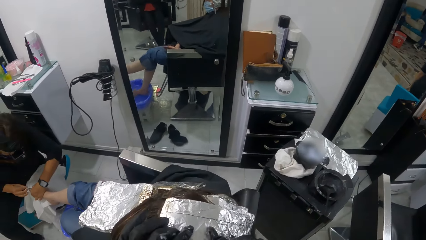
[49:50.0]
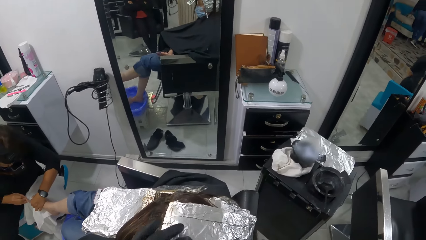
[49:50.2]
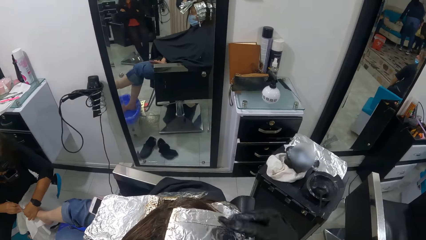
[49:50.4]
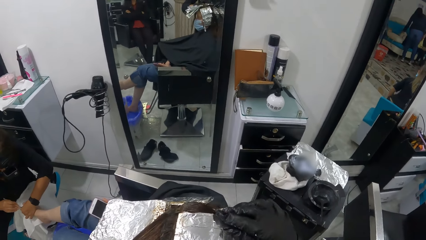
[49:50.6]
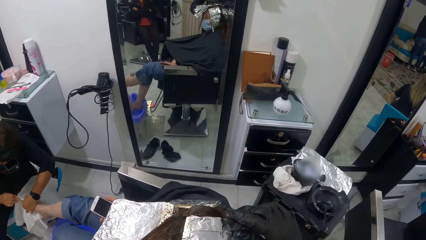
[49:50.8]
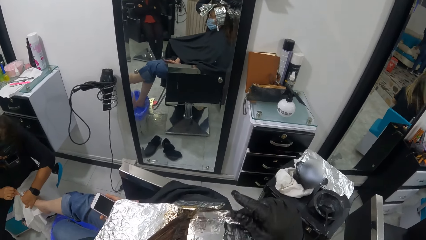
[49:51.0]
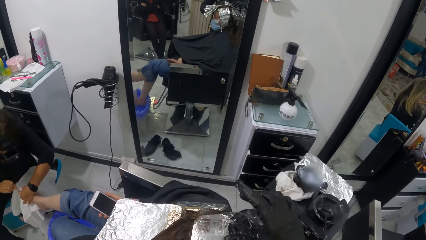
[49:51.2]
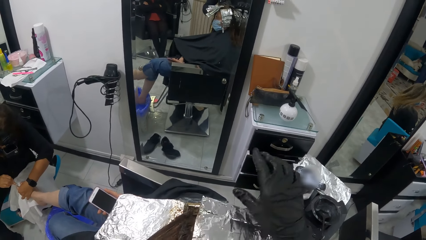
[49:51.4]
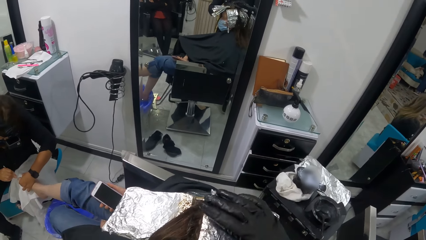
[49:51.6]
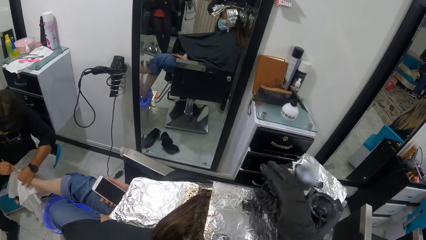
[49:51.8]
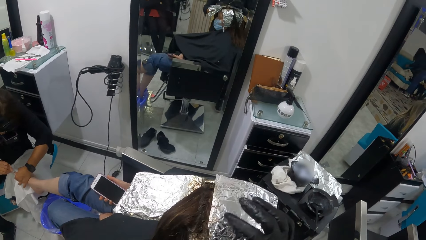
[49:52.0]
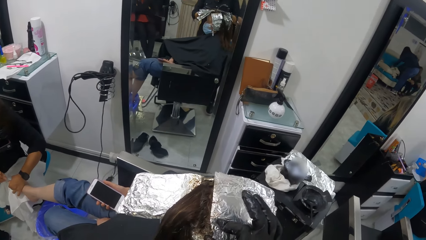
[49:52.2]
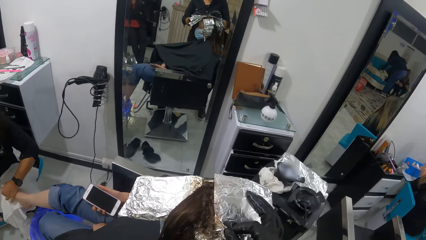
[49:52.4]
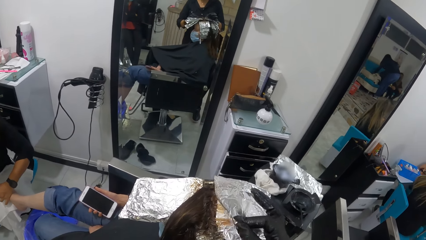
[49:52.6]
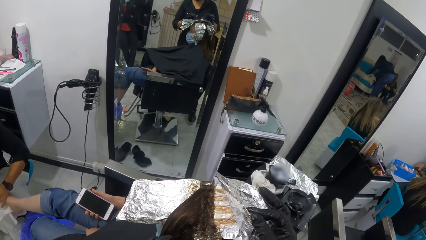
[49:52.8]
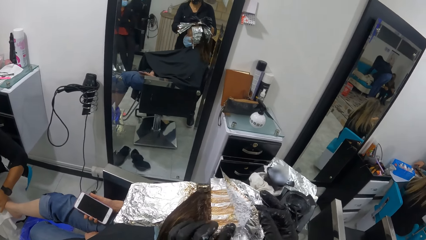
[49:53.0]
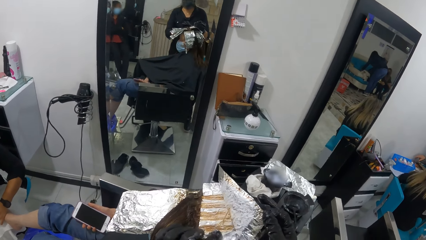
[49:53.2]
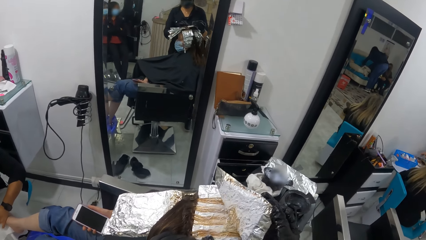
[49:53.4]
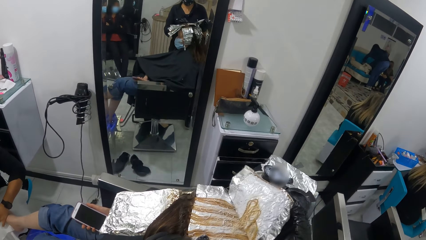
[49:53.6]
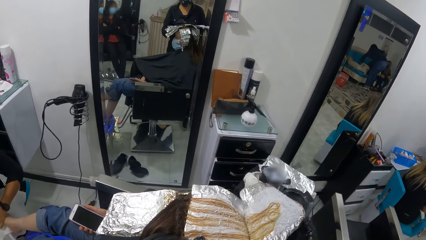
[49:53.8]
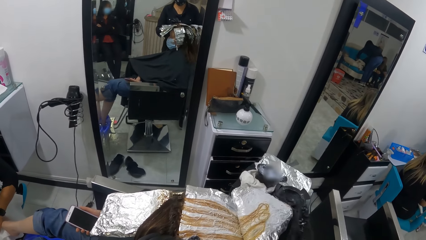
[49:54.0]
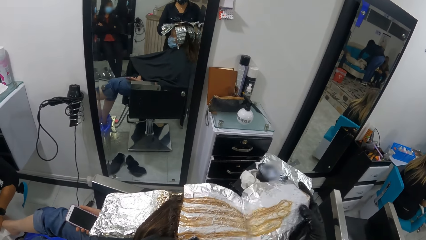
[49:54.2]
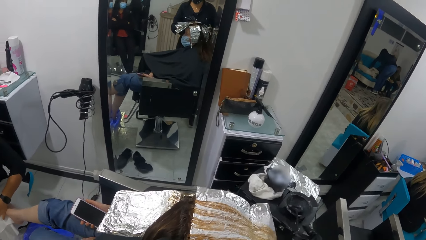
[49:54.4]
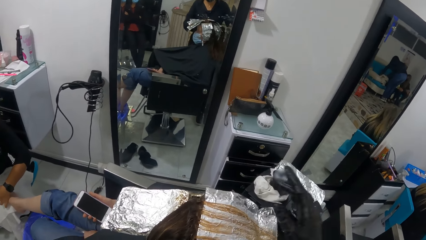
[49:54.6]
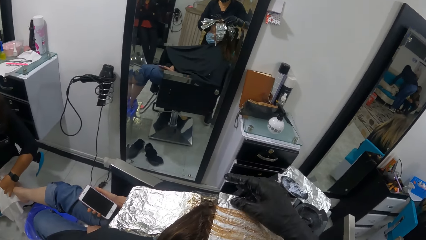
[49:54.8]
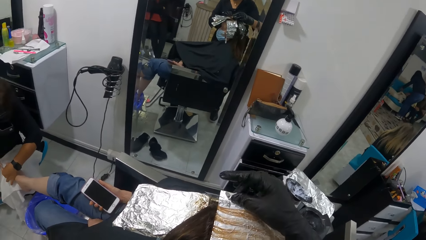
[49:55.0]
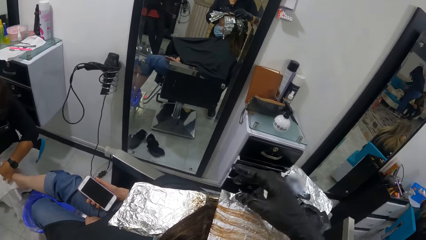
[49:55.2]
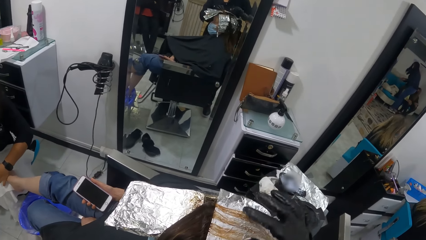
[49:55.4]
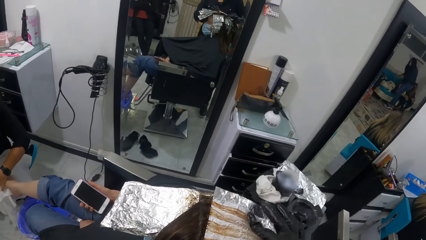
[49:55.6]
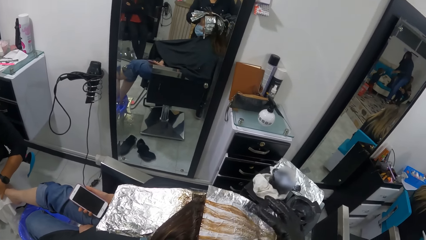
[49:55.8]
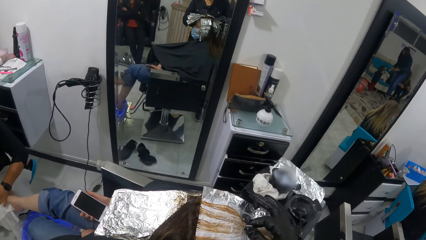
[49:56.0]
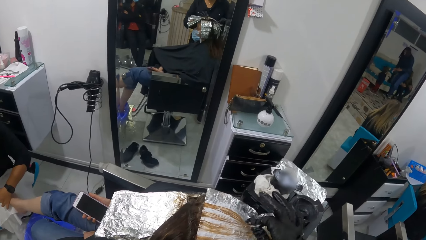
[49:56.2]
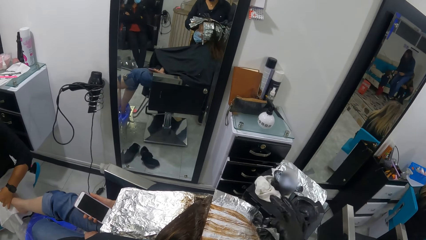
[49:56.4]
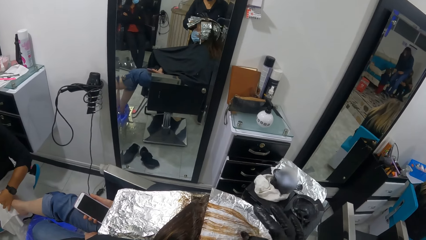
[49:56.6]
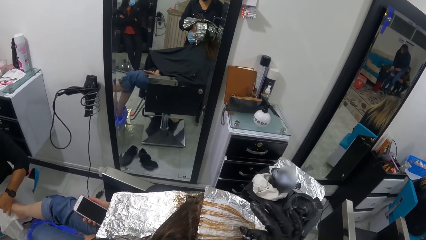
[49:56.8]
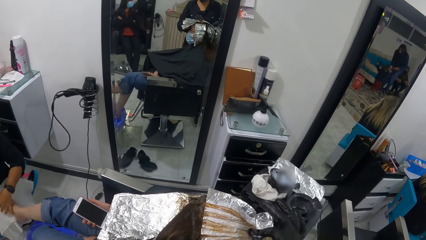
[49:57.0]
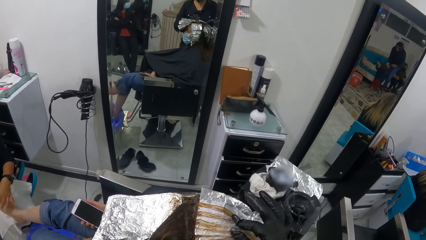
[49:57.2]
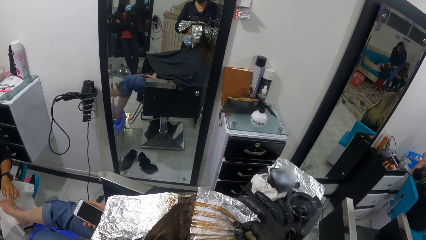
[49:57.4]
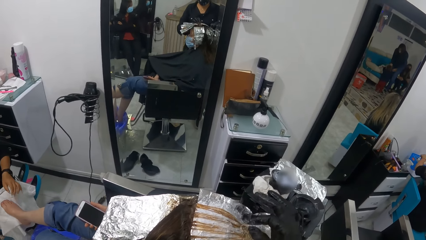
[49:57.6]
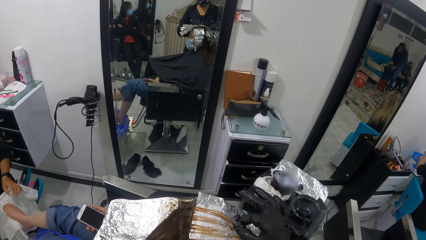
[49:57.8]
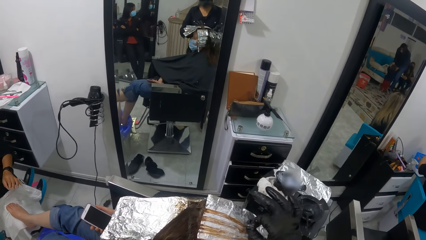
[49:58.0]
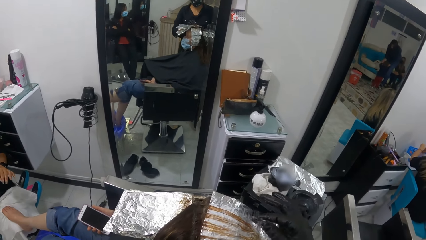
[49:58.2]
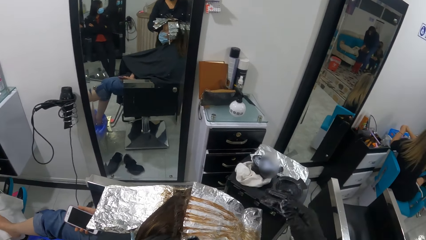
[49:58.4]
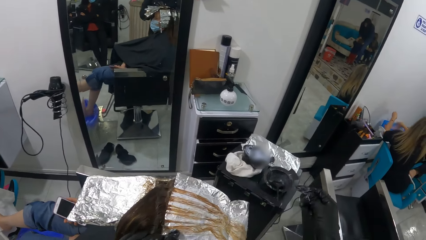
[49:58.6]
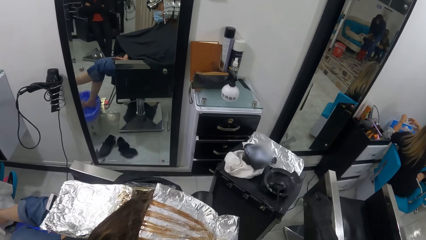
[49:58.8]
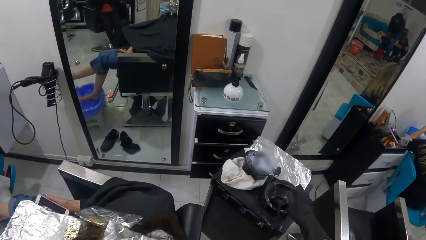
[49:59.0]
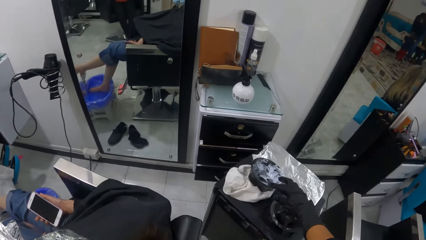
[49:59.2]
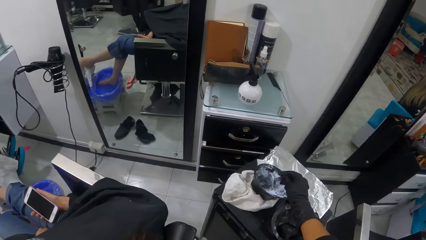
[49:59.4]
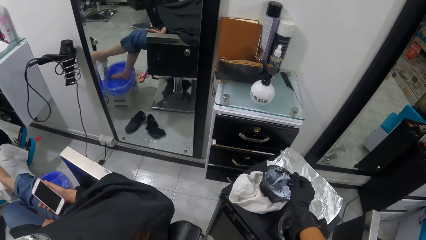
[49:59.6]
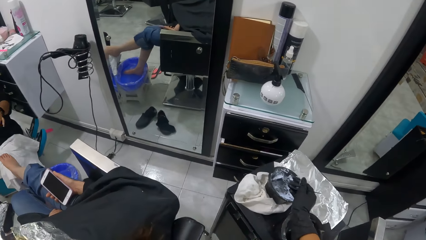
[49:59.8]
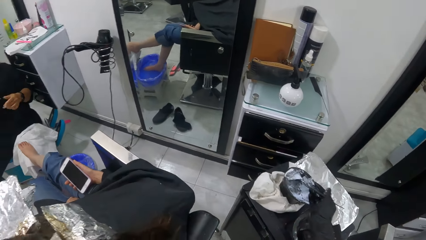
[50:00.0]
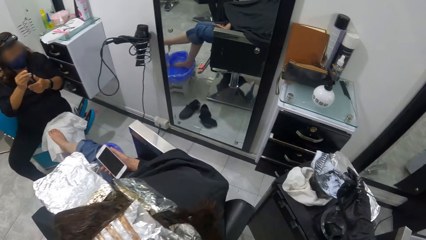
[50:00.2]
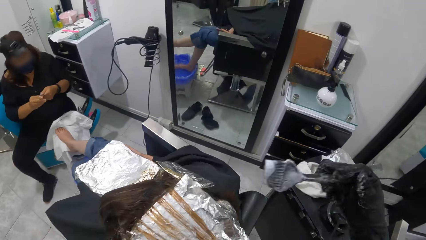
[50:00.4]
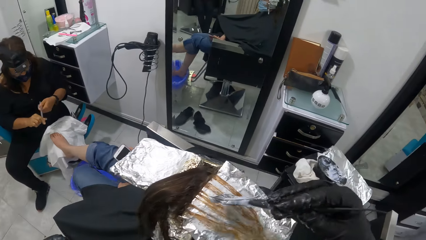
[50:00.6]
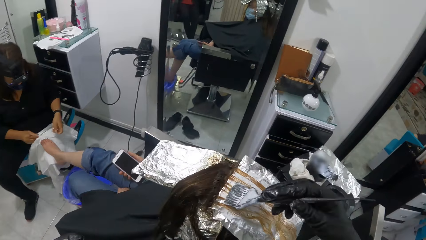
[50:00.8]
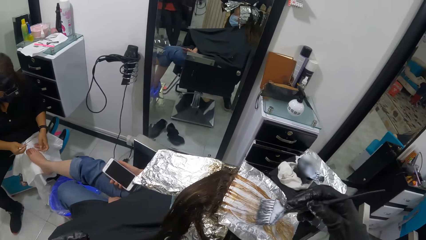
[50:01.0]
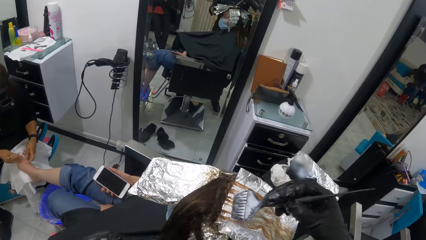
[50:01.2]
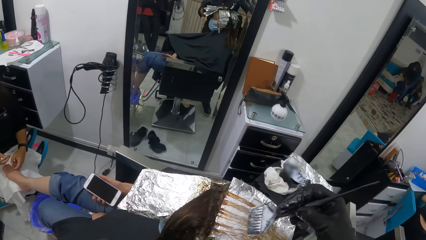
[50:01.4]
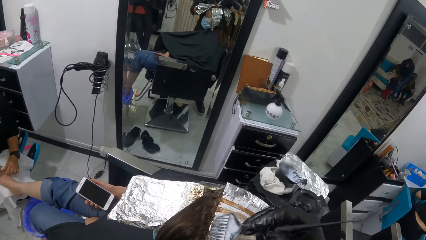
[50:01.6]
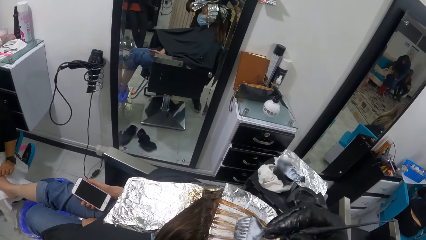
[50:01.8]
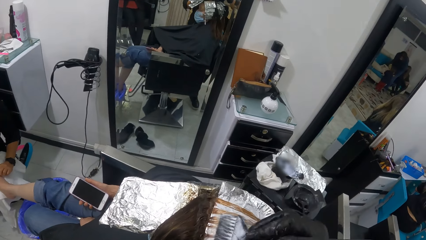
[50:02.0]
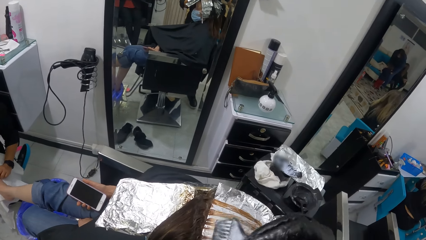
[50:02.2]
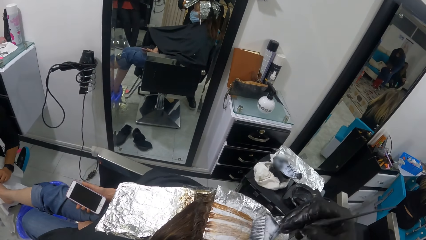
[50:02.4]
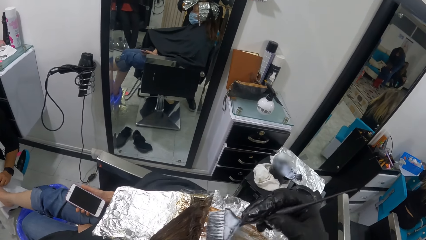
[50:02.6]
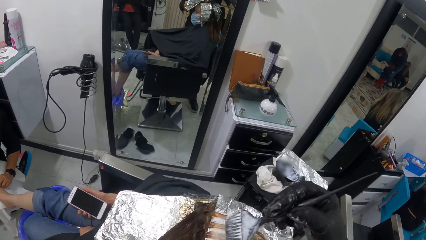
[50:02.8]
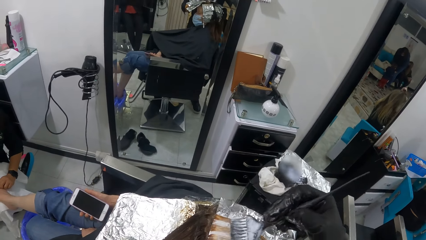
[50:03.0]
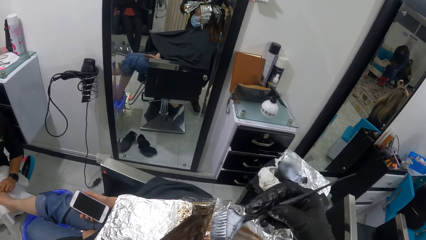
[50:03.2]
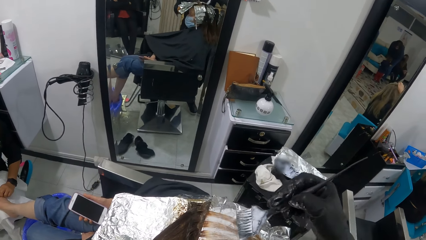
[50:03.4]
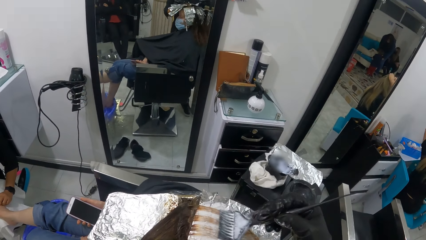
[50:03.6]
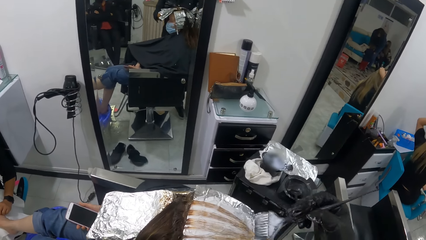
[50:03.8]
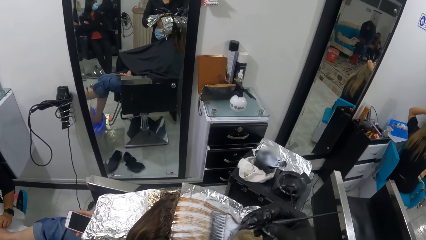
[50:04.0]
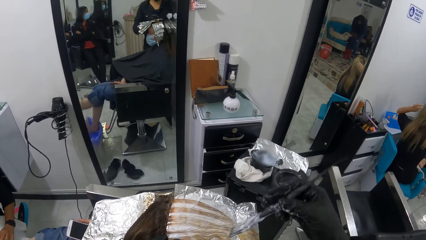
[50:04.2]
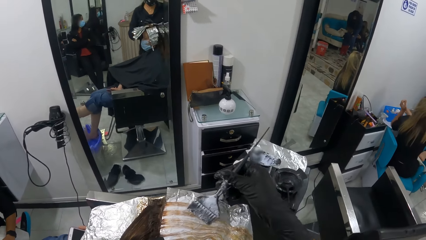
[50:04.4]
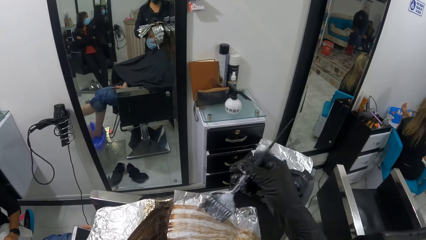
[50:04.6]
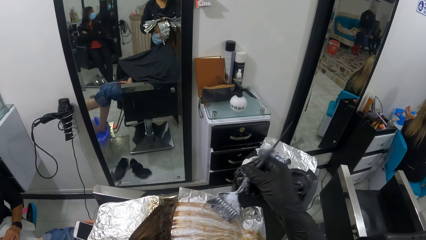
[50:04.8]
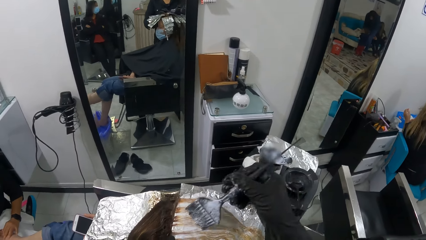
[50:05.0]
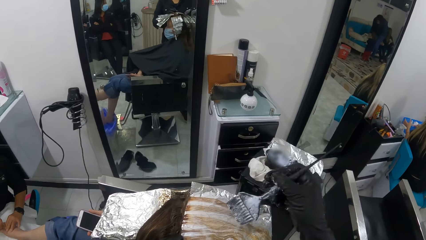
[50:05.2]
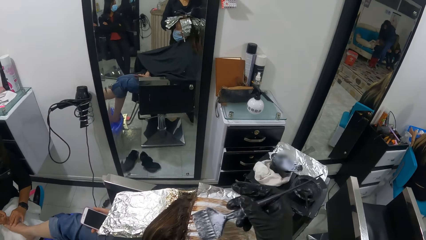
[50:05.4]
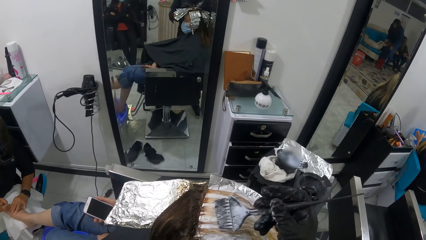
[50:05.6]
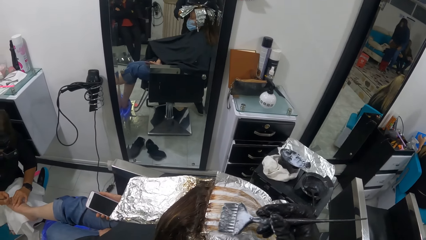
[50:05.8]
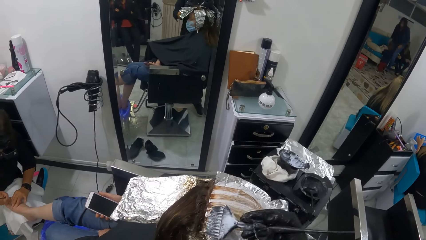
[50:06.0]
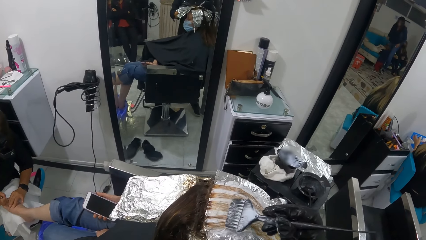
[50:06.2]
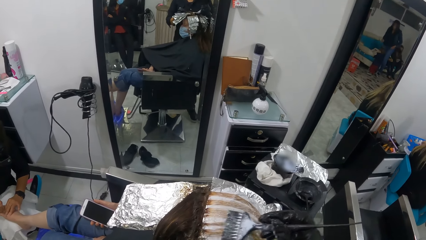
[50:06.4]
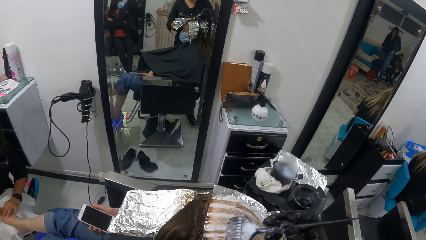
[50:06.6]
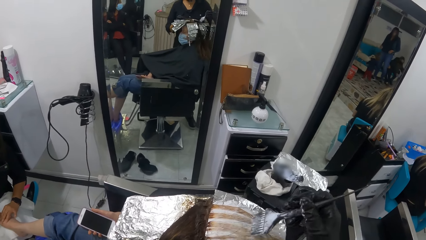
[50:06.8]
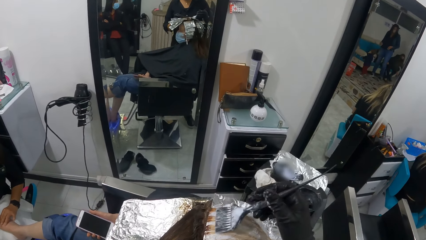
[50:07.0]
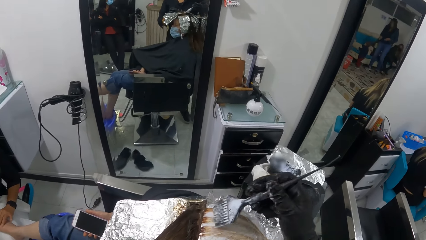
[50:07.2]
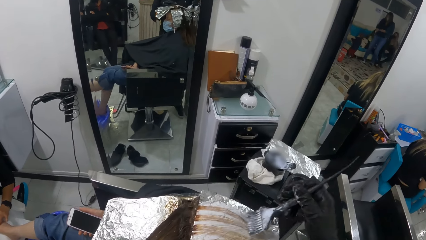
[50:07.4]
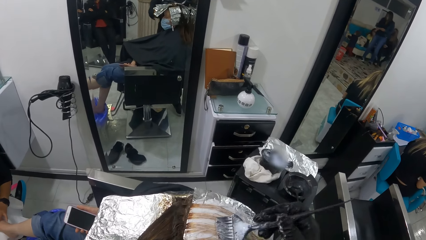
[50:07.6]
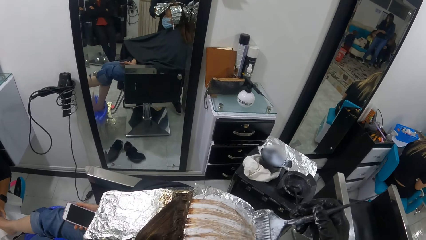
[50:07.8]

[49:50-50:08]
The camera wearer moves both hands. She folds the foil on the woman's hair. She unfolds the foil on the woman's head with both hands. She moves the right hand. She touches the woman's hair. She moves the right hand. She picks the brush from the highlighter bowl with her right hand. She touches the hair brush. She scoops dye from the bowl. She brushes hair highlighter on the brush in her right hand onto the woman's hair. She moves the right hand.
